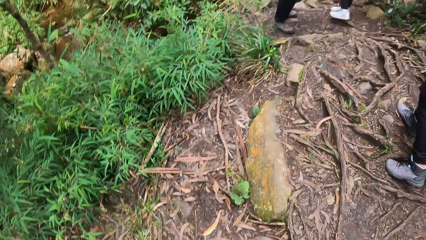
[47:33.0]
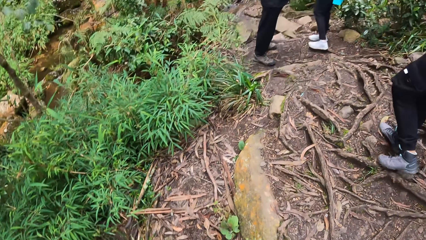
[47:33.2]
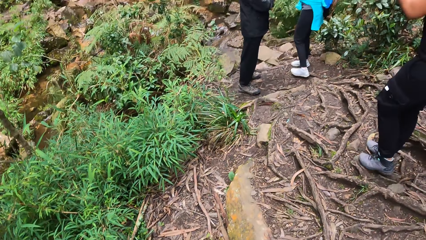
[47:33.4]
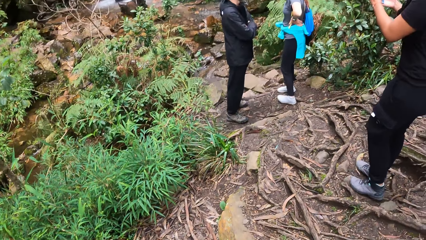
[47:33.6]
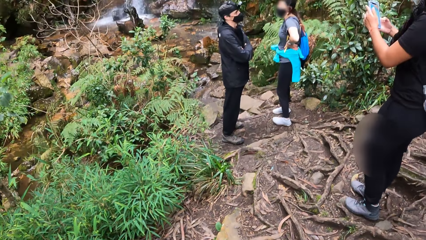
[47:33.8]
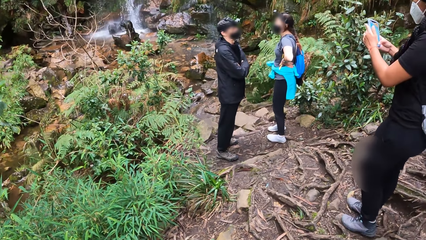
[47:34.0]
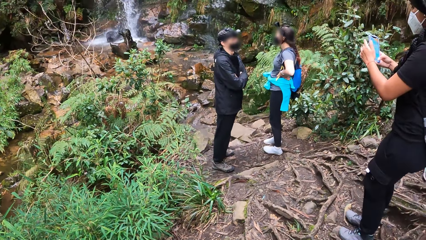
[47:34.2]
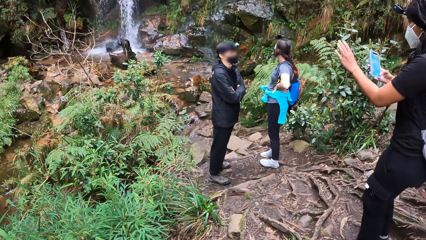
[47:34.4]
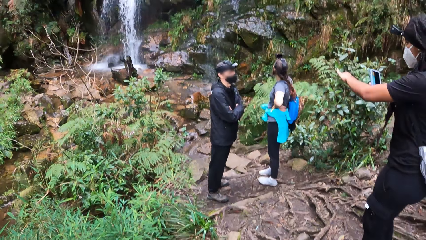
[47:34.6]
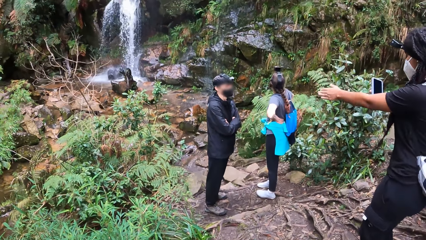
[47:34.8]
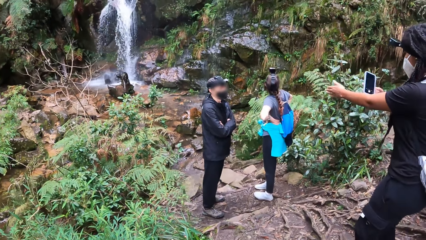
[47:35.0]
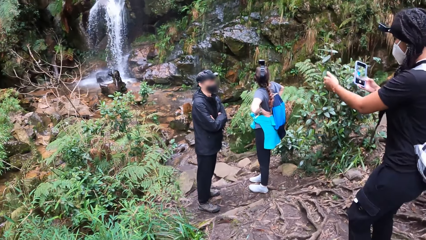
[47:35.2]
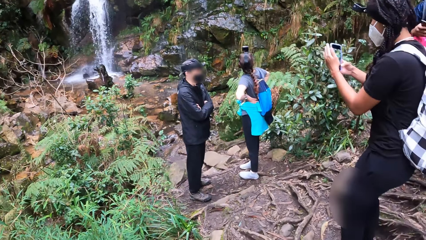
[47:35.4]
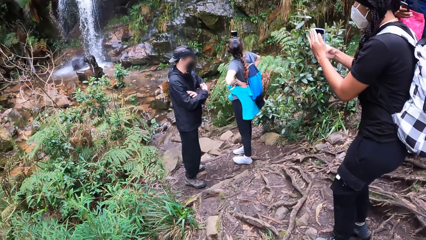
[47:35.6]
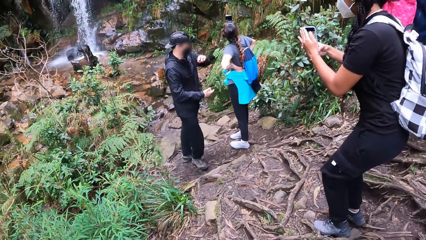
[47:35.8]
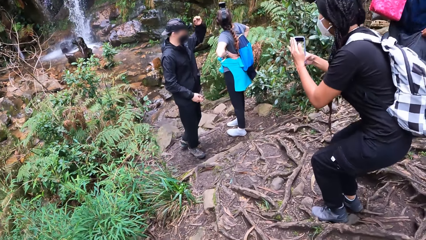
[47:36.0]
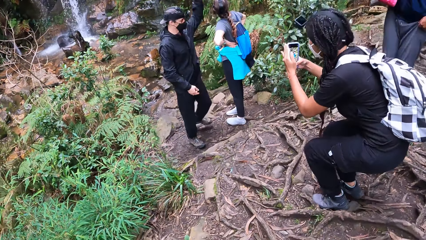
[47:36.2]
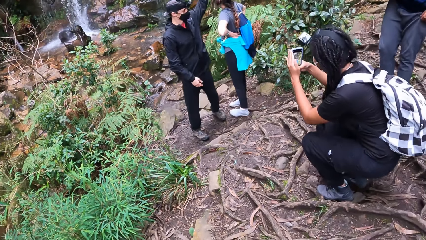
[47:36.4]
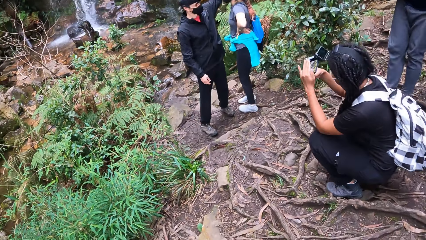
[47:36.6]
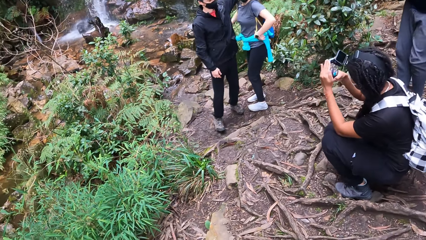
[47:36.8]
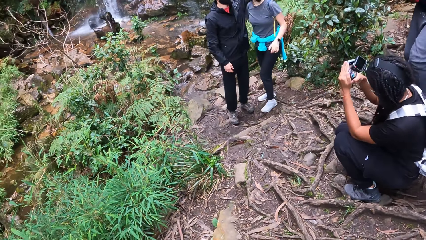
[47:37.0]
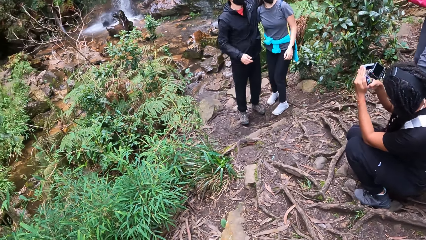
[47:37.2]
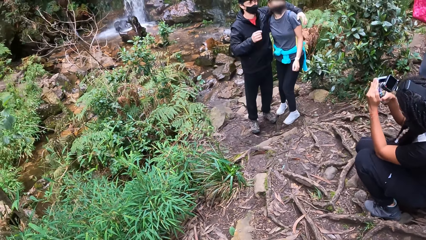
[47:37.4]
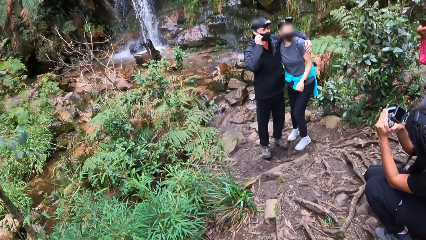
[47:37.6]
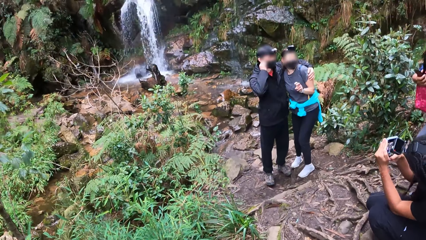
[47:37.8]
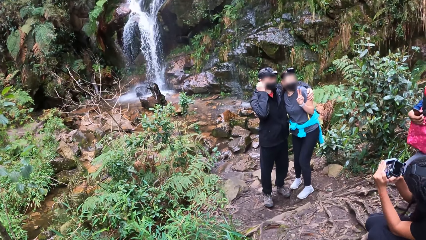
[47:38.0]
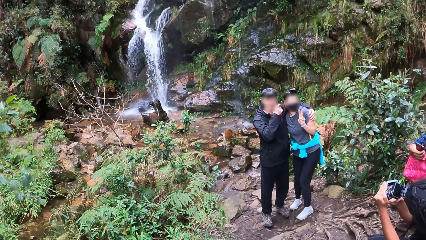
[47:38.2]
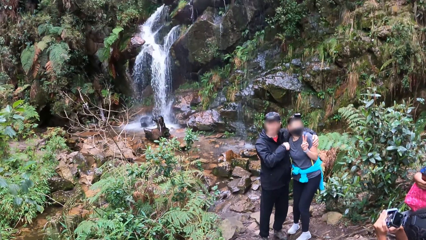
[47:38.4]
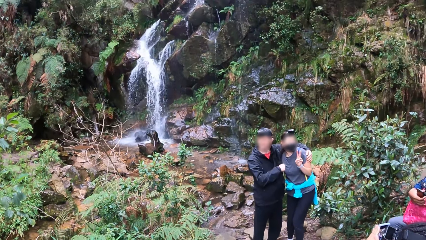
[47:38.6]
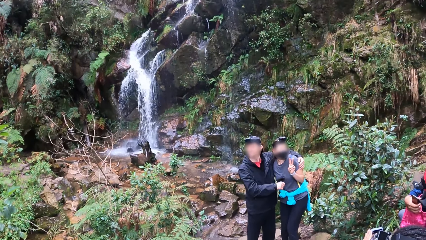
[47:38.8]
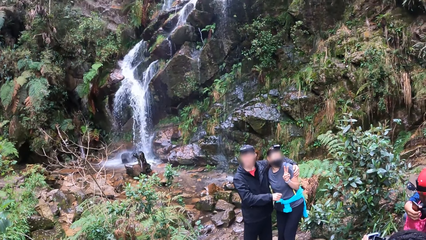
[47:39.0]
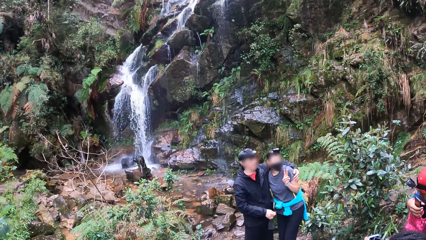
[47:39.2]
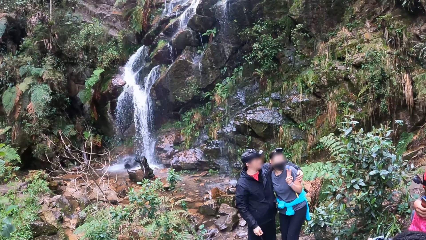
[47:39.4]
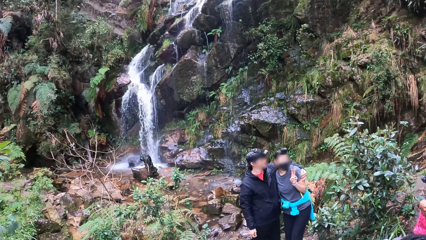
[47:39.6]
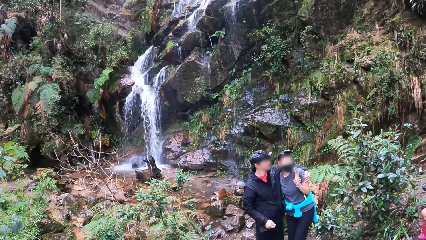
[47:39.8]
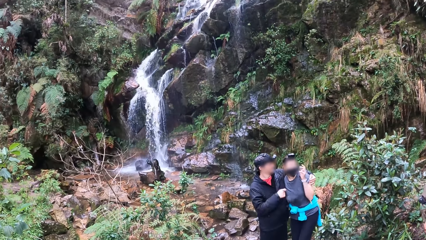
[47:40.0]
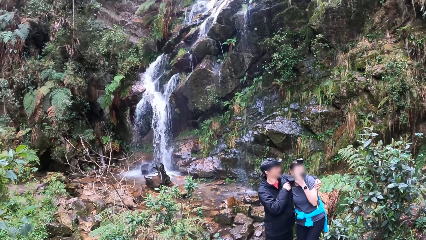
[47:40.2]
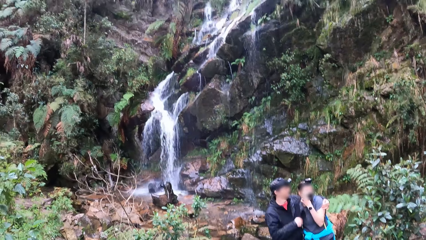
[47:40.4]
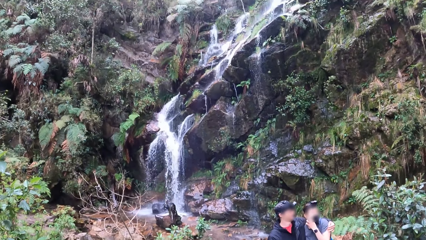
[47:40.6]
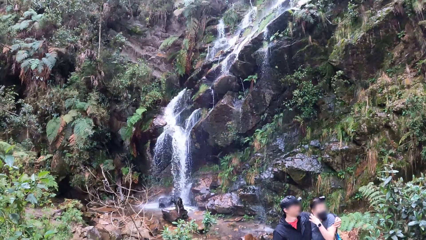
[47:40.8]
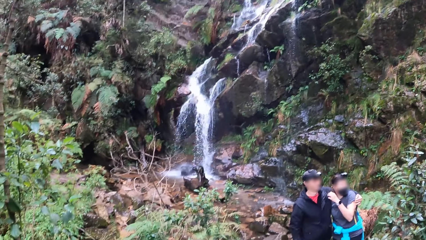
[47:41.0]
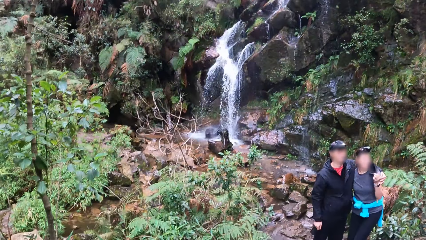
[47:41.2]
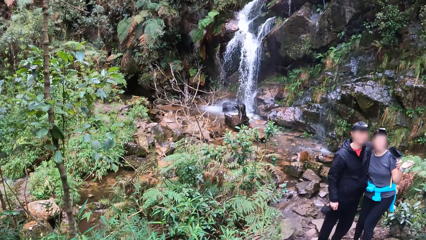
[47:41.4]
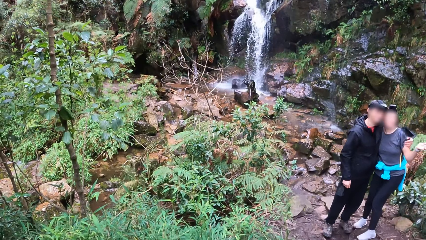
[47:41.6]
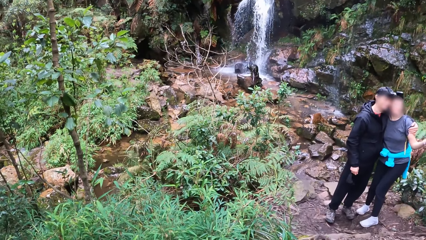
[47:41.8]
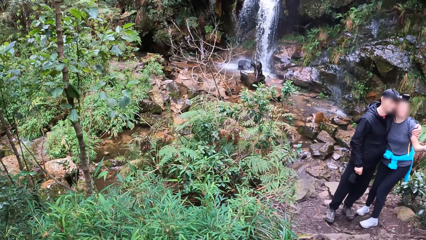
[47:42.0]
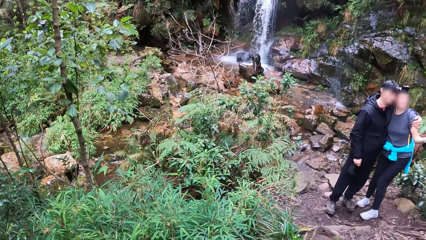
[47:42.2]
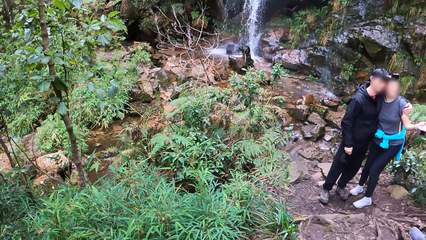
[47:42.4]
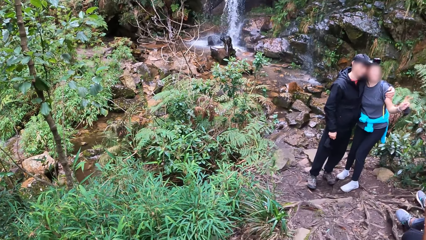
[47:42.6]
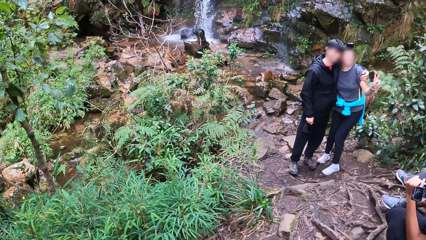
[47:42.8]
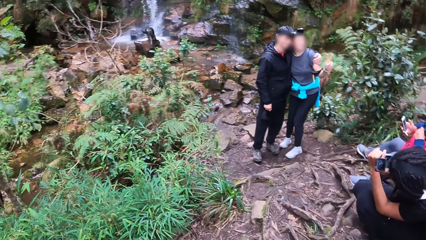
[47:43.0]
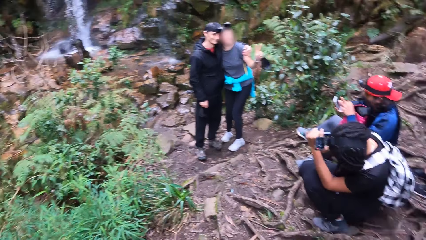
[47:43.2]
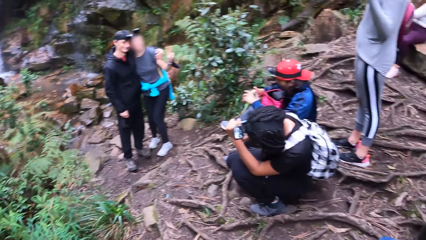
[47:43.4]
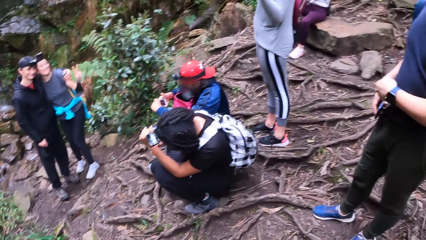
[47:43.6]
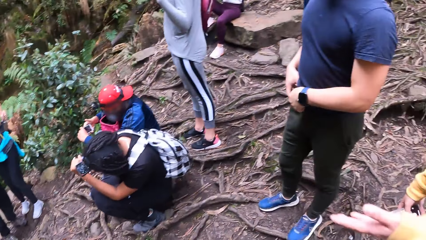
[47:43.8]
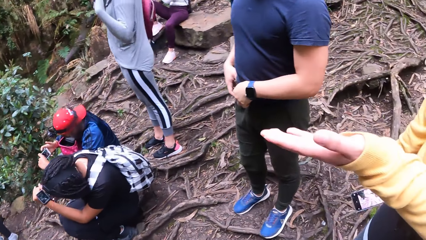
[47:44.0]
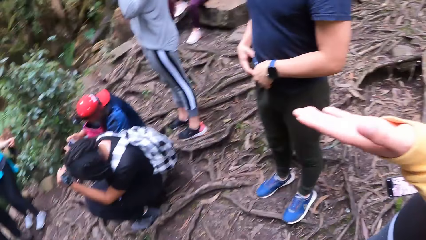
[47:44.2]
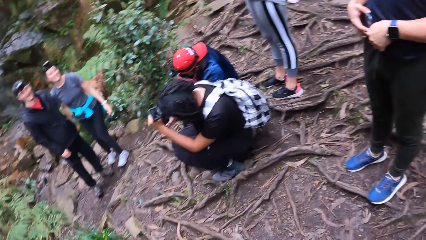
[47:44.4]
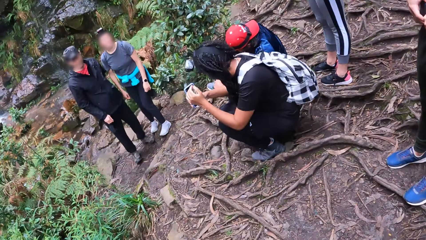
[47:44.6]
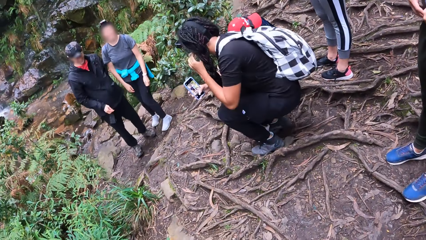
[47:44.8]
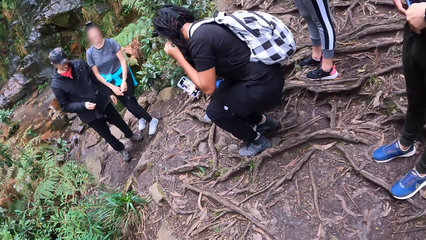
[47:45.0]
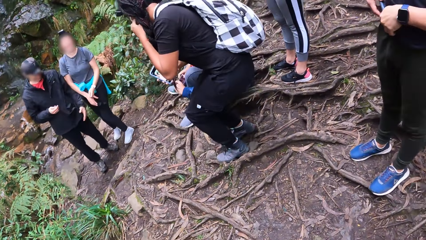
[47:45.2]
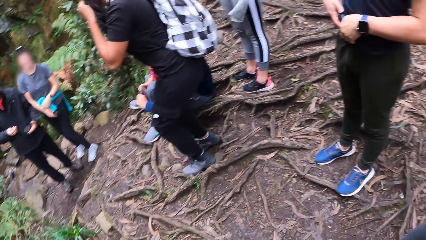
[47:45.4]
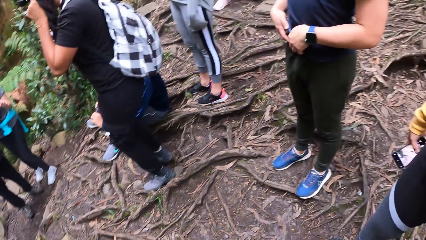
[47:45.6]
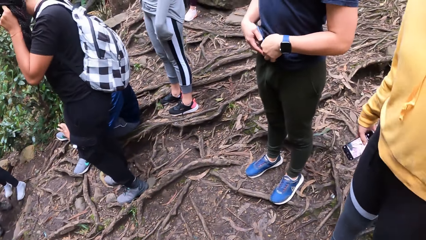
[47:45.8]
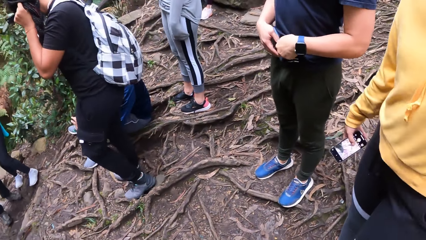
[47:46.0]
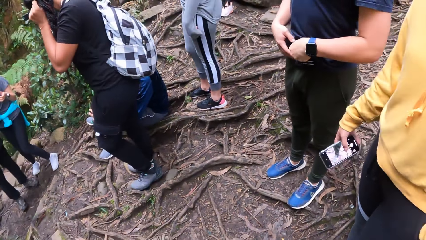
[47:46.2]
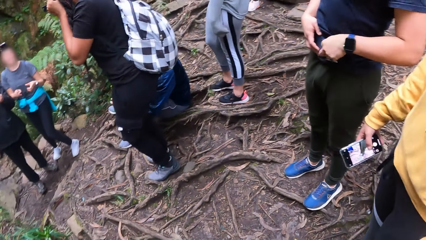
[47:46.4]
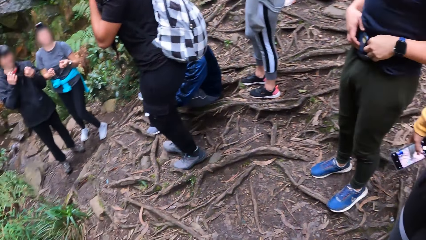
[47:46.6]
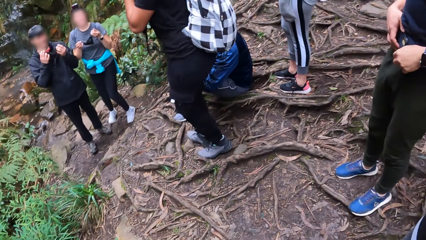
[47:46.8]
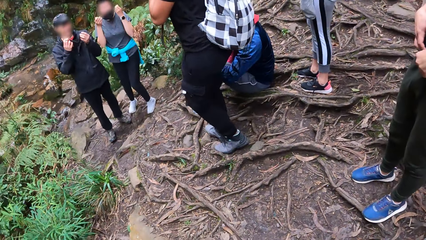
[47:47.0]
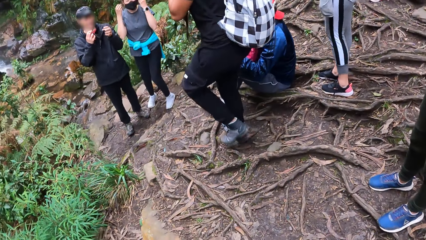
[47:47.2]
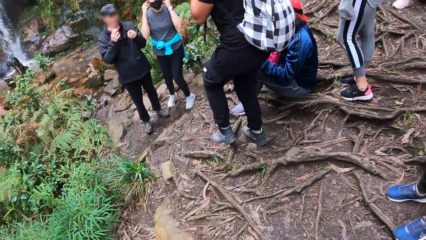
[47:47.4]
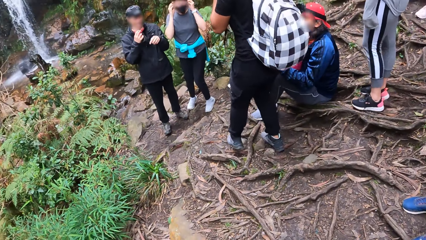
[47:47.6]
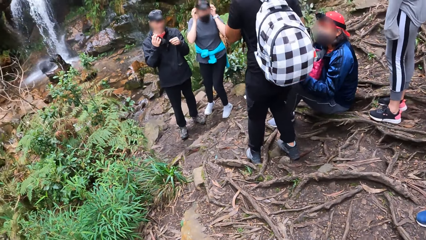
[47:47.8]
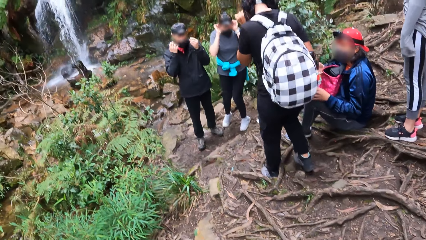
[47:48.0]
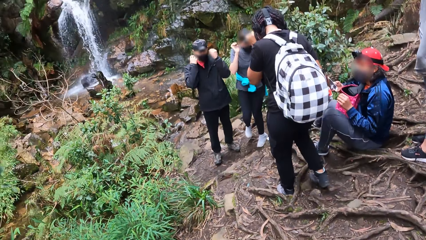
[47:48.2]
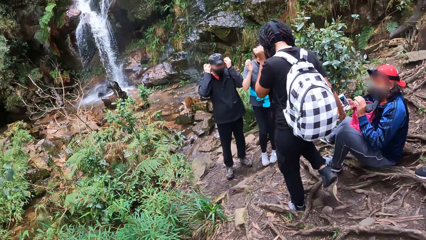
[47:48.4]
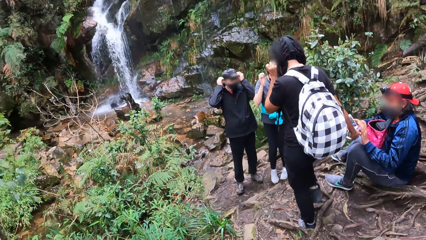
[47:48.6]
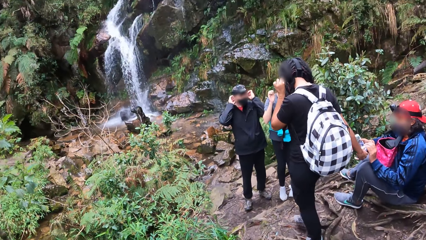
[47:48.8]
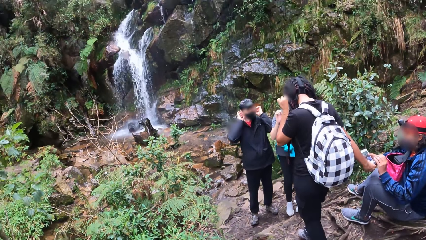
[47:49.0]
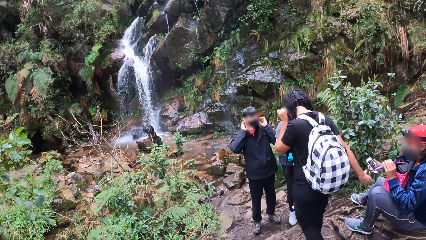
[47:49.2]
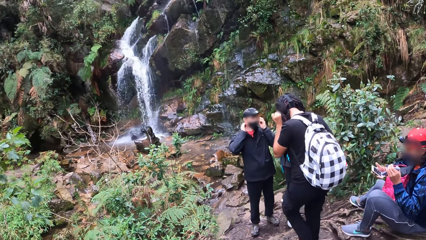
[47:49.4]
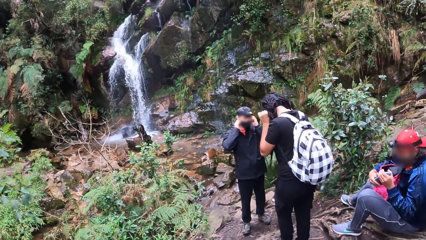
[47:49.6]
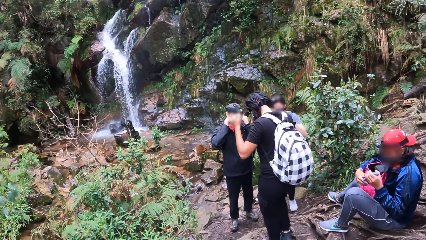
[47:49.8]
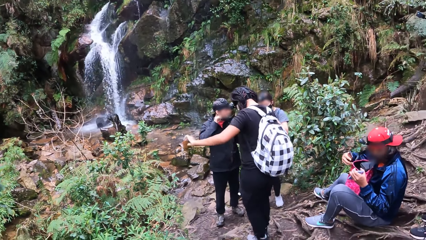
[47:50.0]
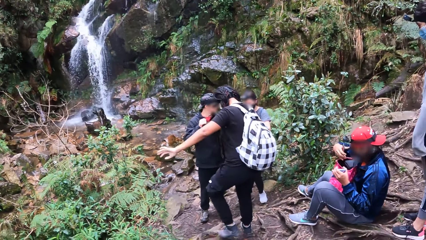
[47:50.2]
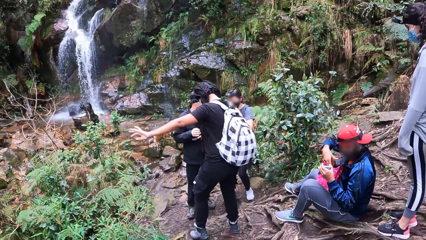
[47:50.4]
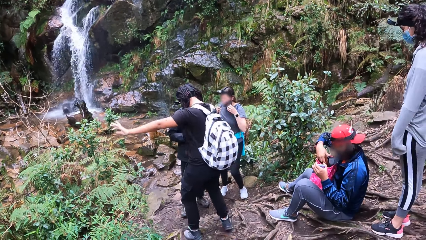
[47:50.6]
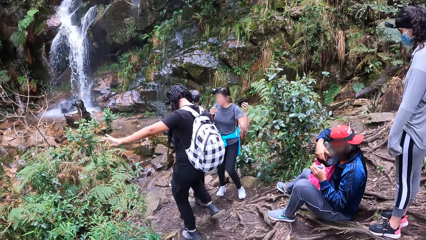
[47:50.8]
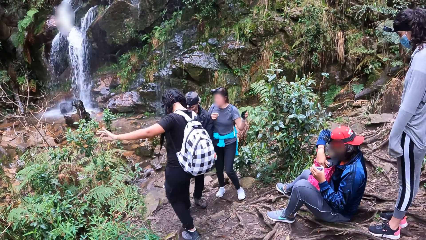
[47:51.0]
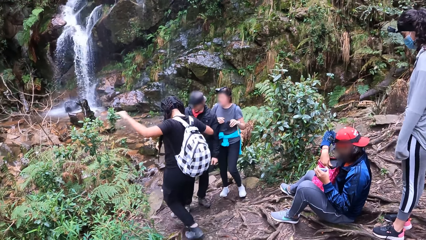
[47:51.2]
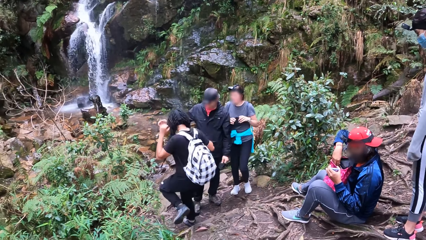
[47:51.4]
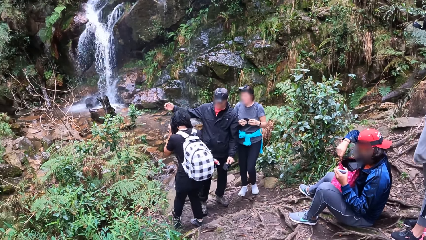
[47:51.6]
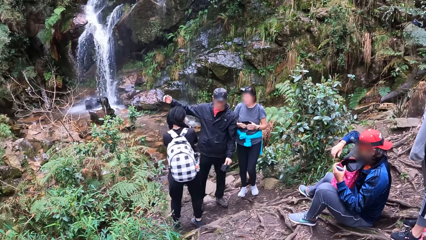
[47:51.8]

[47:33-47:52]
The woman squats and snaps a picture with the phone in both hands. The camera wearer looks at the waterfalls. They look around the street. Another woman puts on a face mask with both hands. A man puts on a face mask with both hands. The camera wearer looks at the waterfalls.
